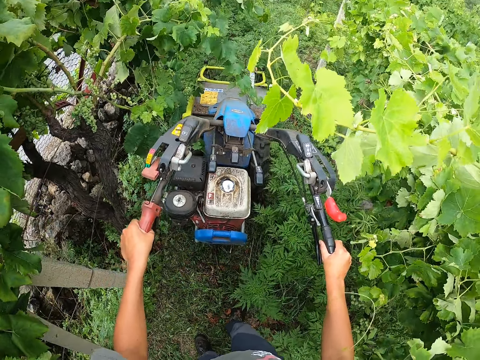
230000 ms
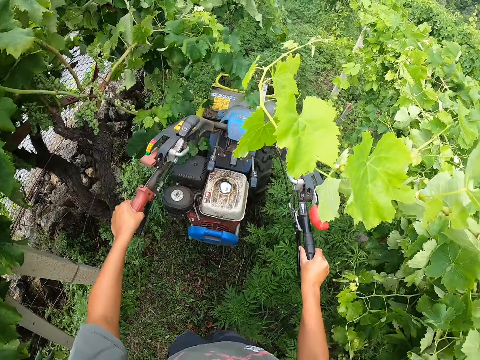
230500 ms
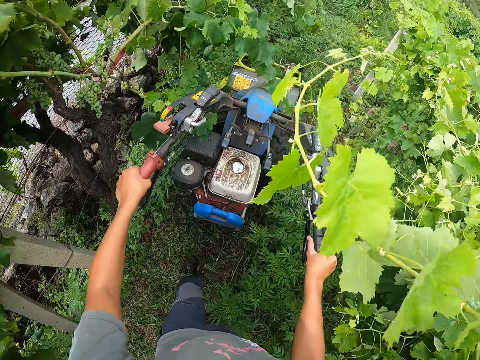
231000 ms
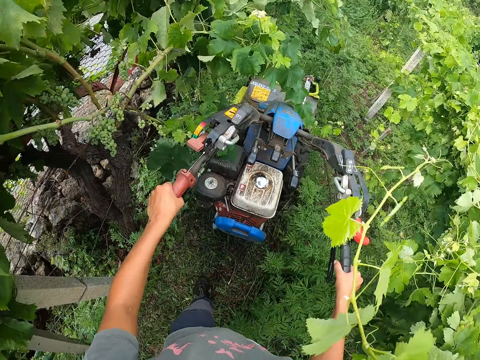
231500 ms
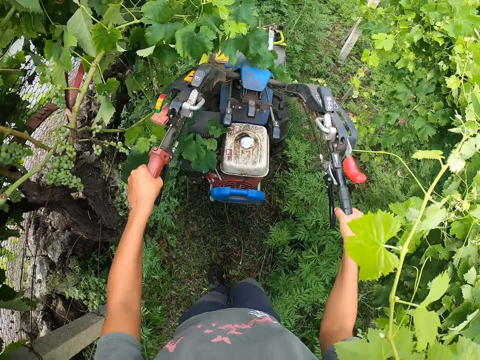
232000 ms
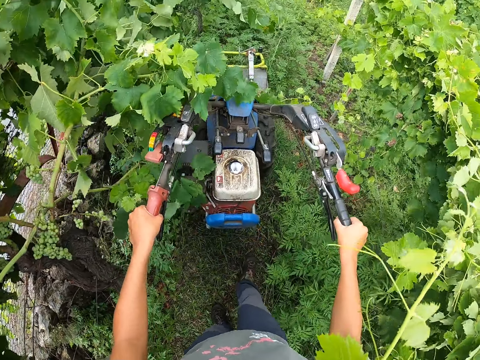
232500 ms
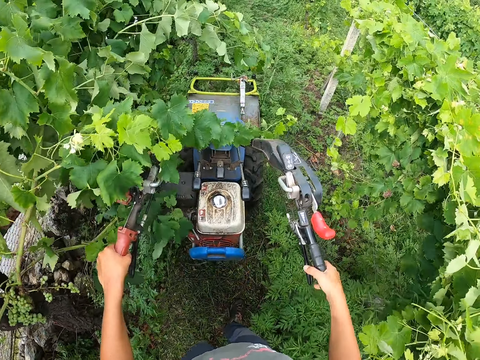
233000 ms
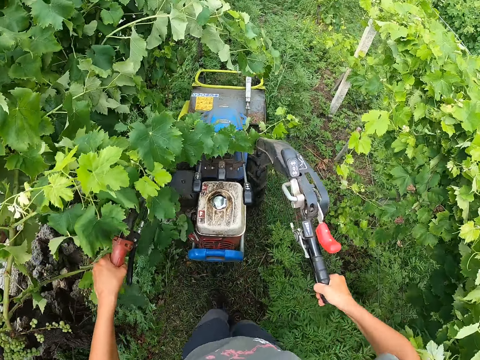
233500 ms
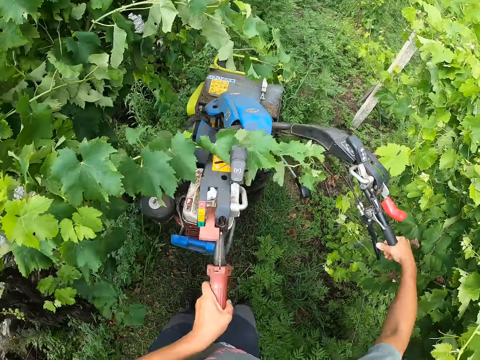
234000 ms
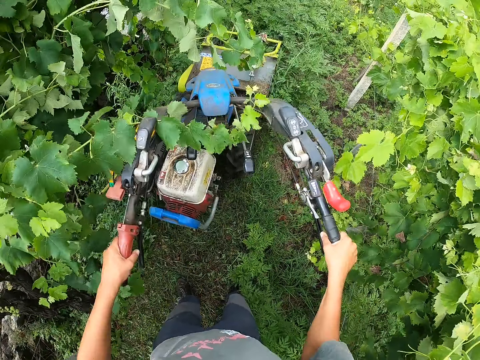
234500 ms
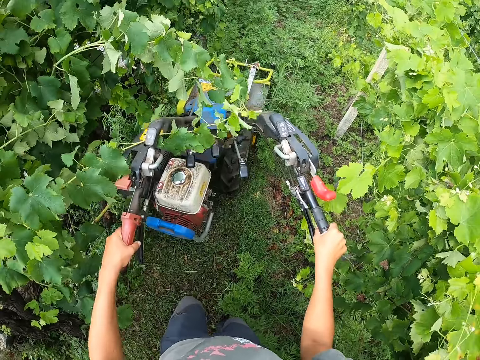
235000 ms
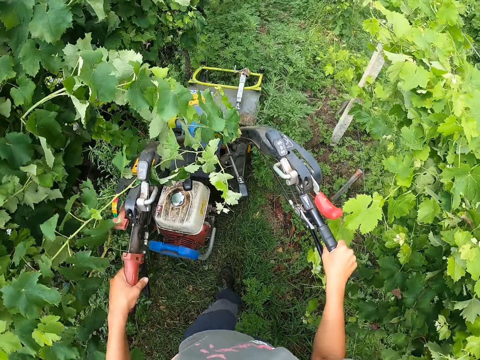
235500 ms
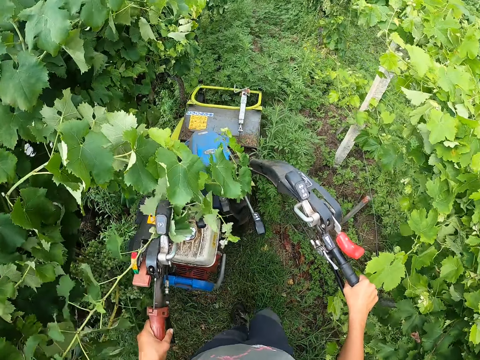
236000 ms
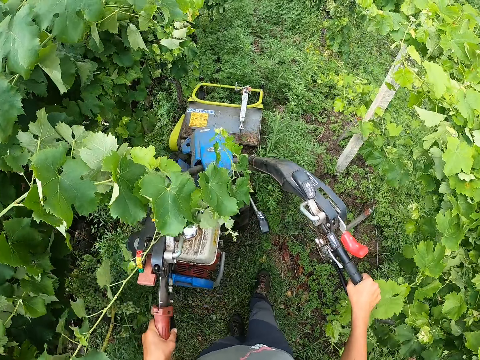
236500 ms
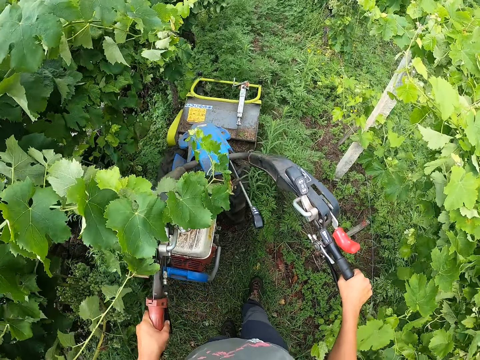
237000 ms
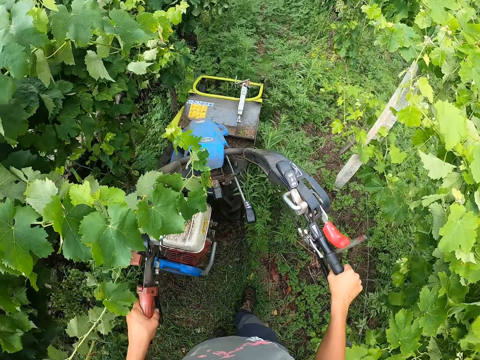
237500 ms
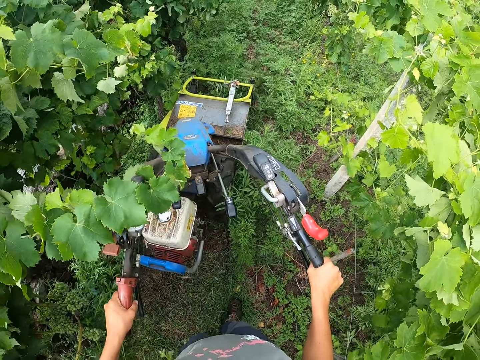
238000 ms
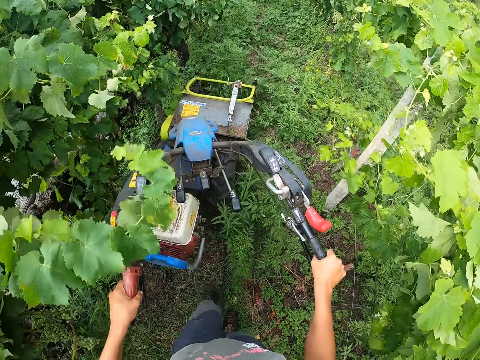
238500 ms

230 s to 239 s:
The camera wearer turns the steering to the right away from an outgrown plant. They adjust the walking tractor's handles and operate the walking tractor forward.

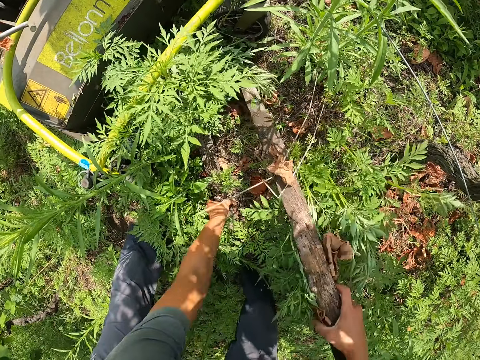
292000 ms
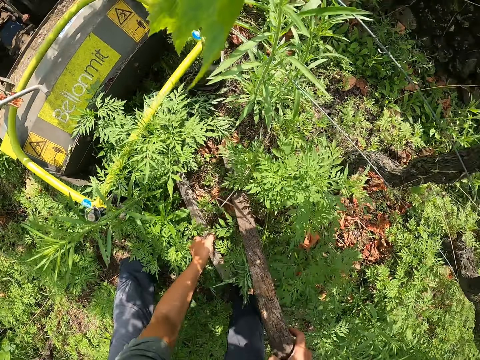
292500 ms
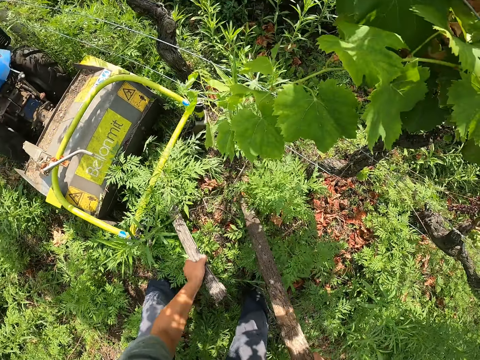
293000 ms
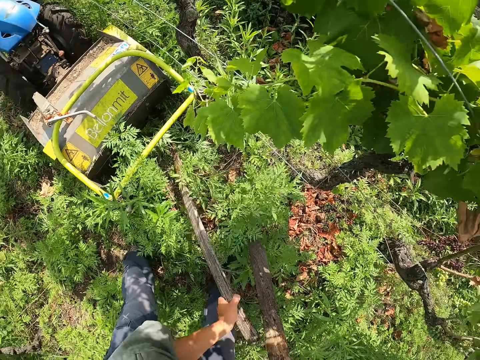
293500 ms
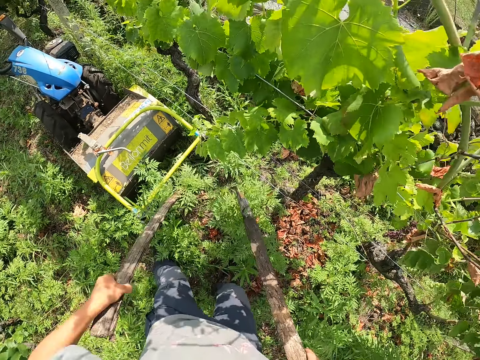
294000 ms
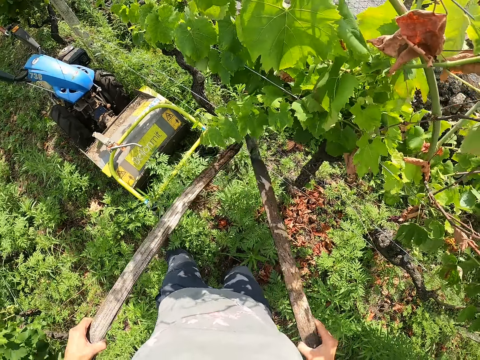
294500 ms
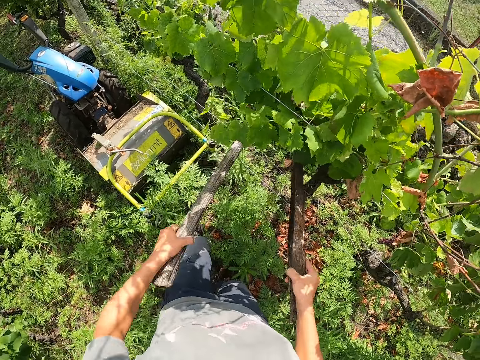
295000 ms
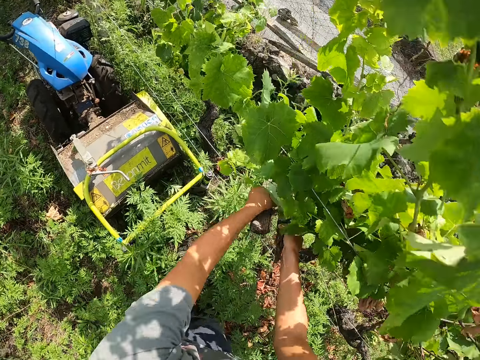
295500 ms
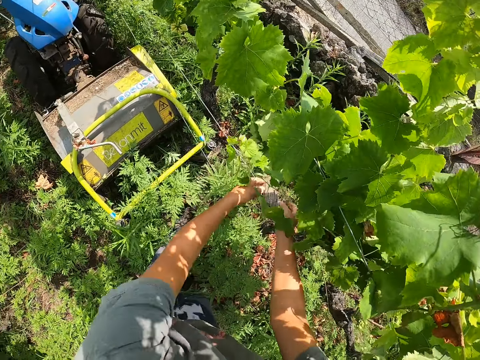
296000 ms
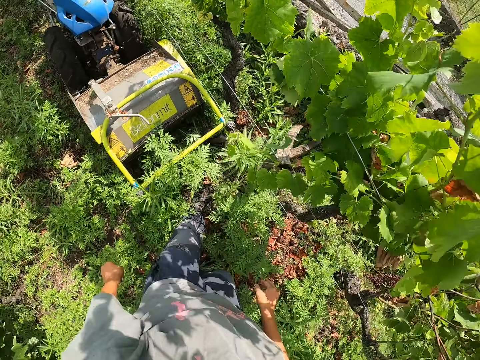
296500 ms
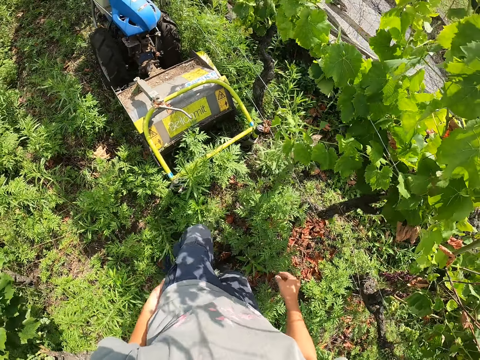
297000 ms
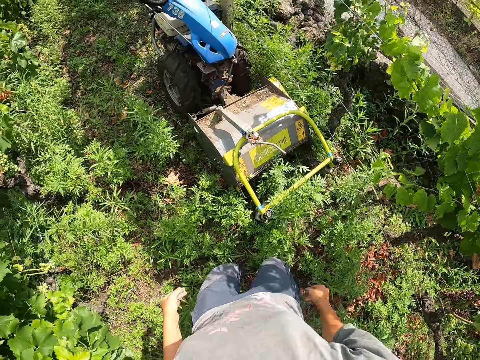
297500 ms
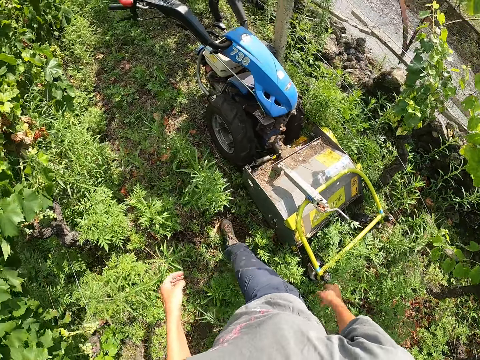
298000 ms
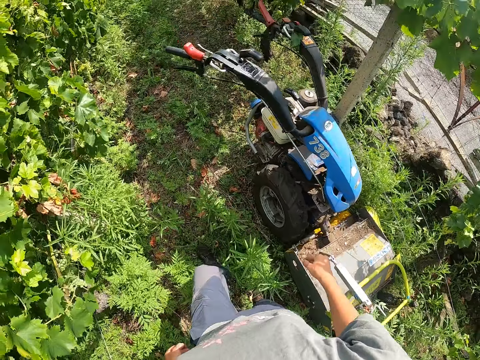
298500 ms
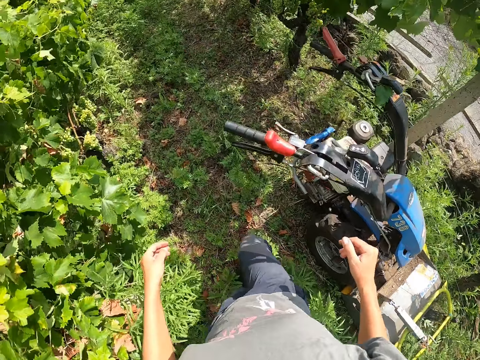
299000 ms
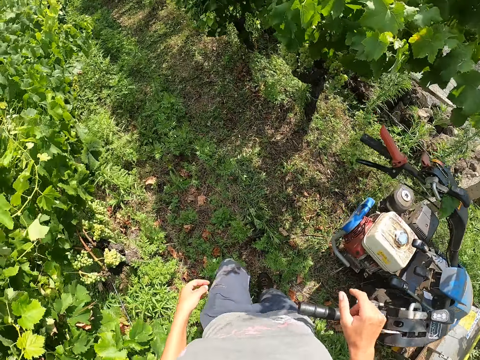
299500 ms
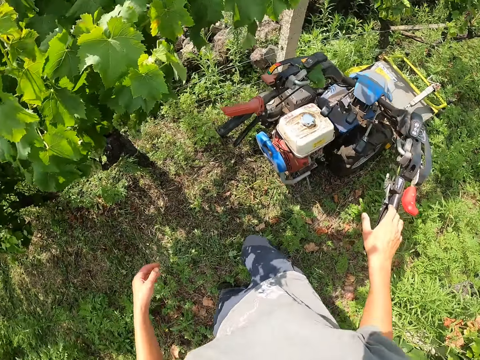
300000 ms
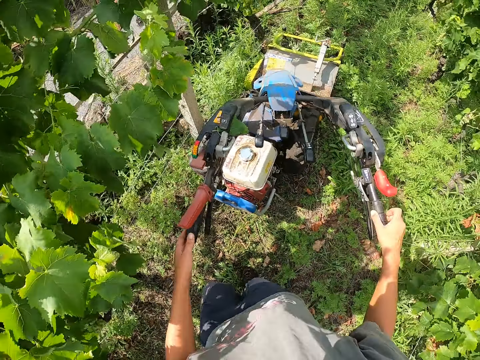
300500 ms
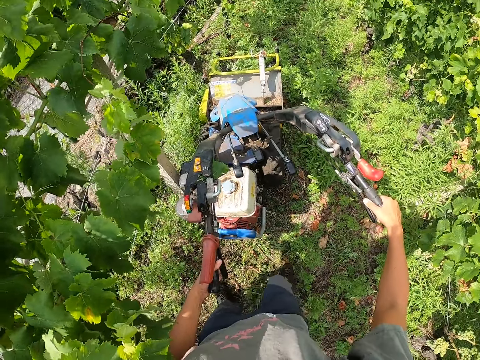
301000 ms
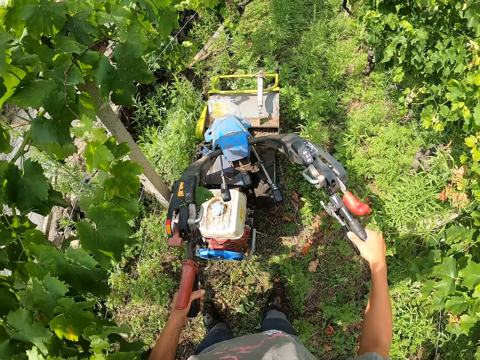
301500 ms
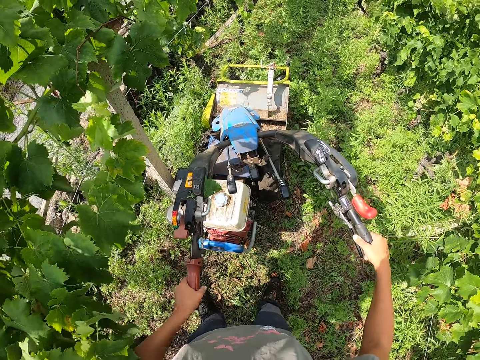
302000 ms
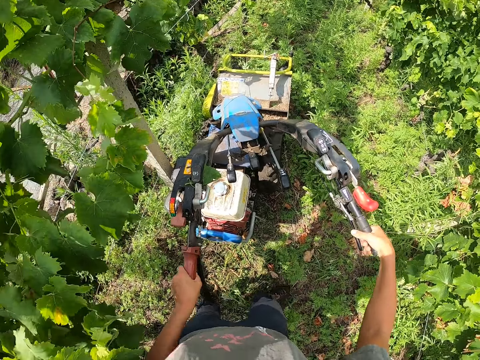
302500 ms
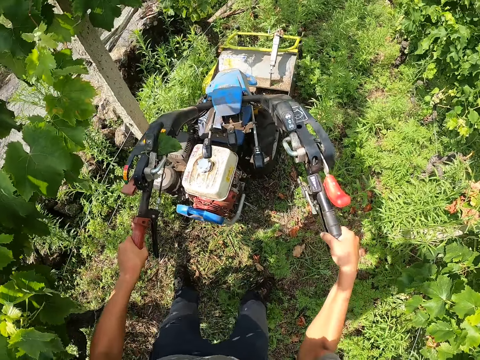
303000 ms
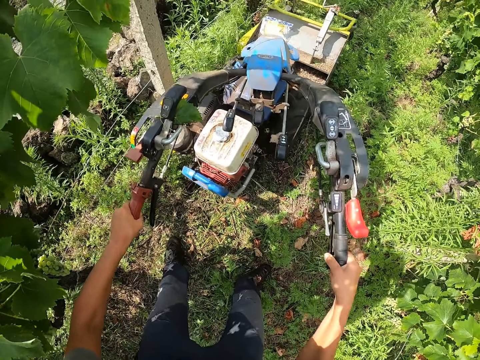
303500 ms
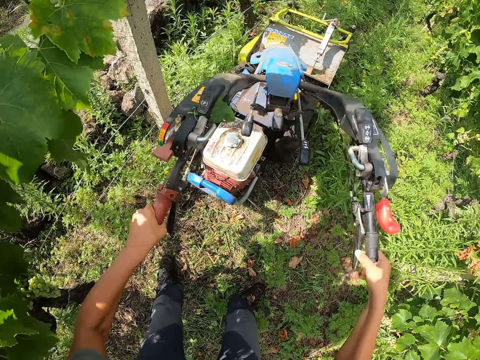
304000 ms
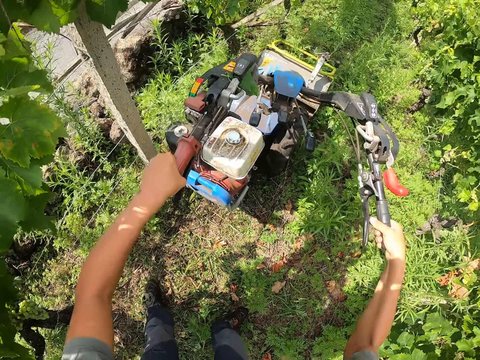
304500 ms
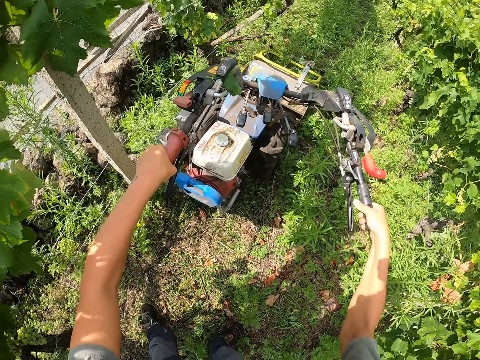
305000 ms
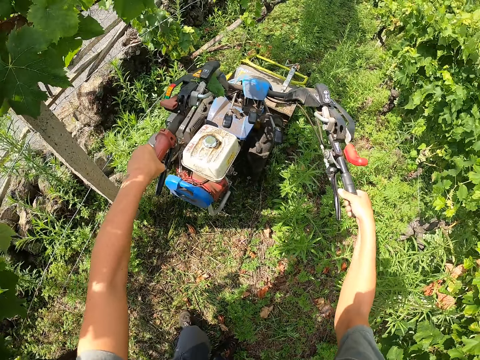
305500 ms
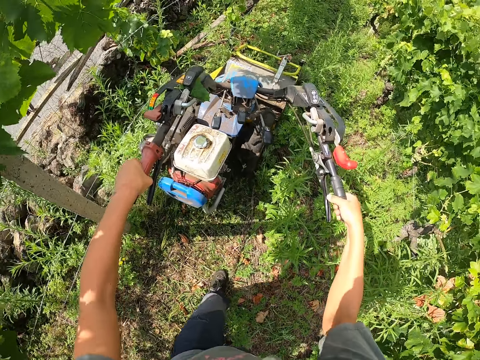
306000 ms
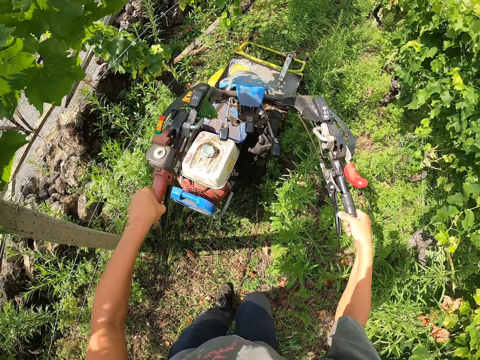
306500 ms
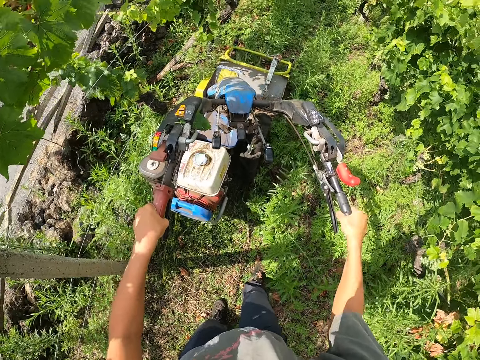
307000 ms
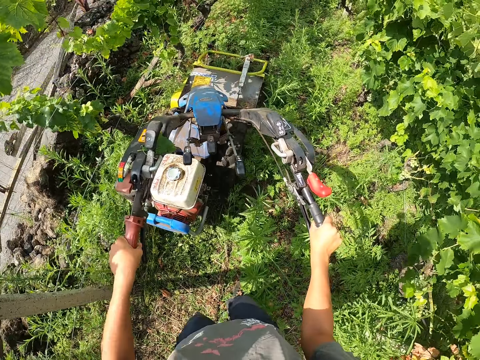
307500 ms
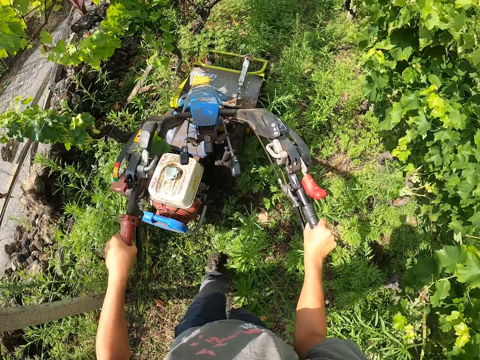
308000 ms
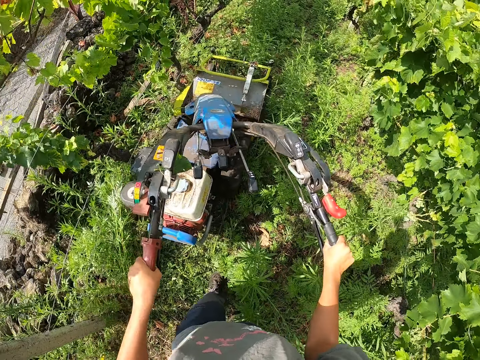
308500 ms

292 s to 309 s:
The camera wearer removes another wooden stick with his left hand from the front of the mower. He throws the wooden sticks over the fence behind the twine lines beside the mower. He walks back to the handle of the mower. He holds the right handle of the mower with his right hand. He holds the left handle of the mower with his left hand. He presses down the lever of the left handle of the mower. He weeds the farm with the land mower. He drives the mower.
